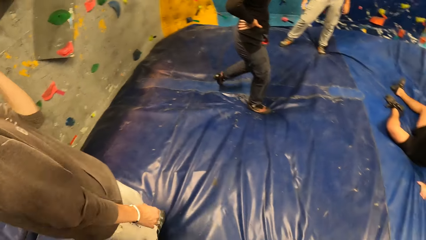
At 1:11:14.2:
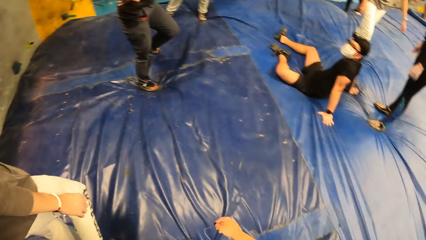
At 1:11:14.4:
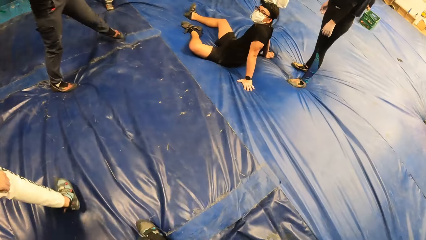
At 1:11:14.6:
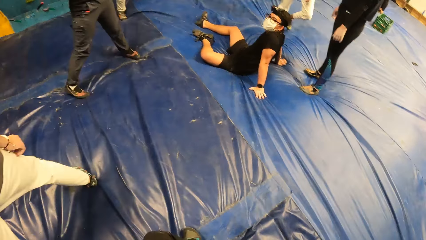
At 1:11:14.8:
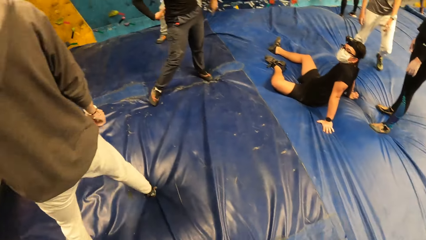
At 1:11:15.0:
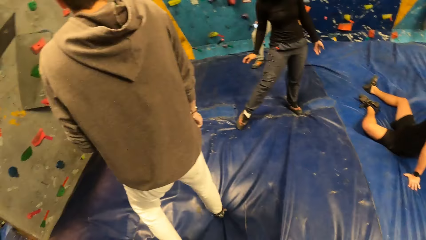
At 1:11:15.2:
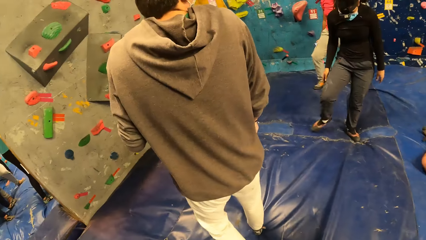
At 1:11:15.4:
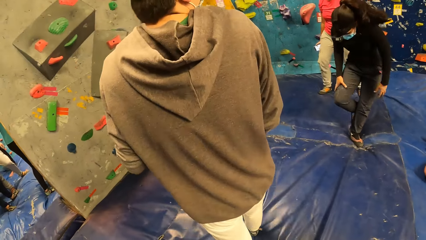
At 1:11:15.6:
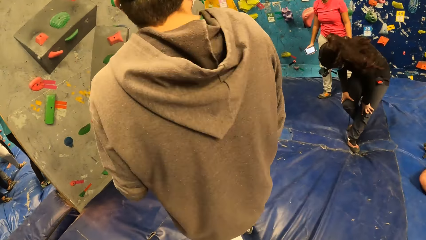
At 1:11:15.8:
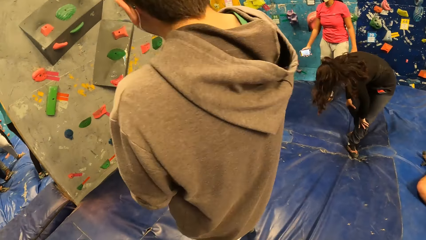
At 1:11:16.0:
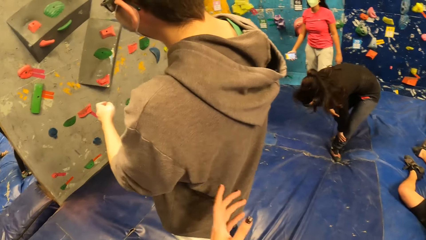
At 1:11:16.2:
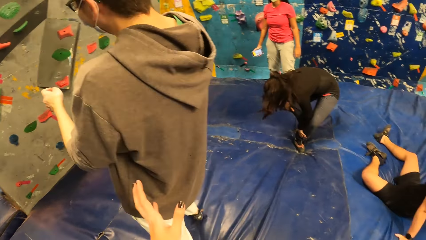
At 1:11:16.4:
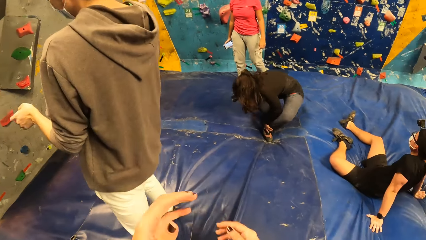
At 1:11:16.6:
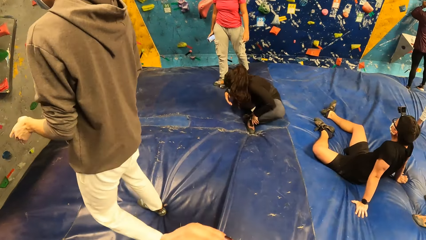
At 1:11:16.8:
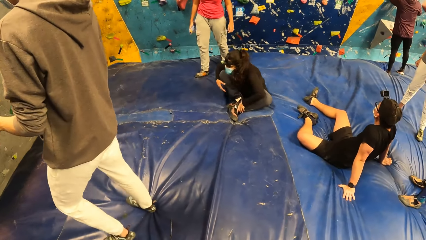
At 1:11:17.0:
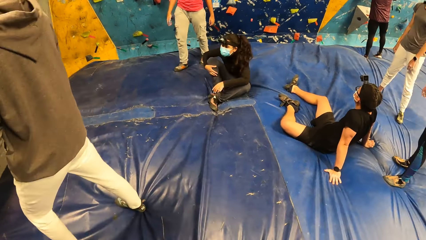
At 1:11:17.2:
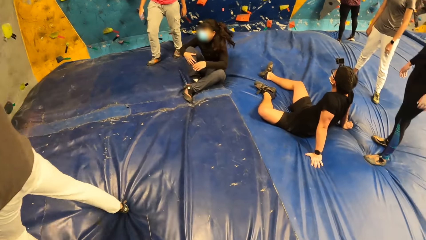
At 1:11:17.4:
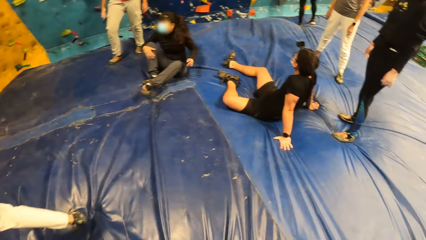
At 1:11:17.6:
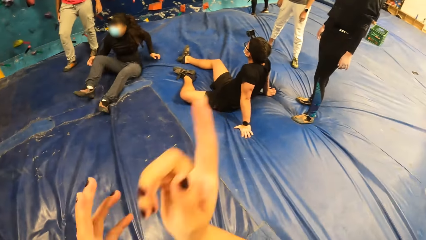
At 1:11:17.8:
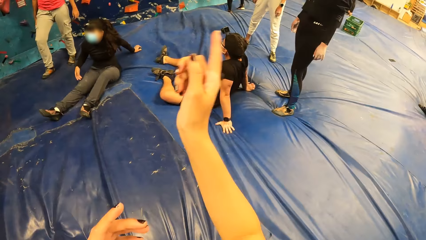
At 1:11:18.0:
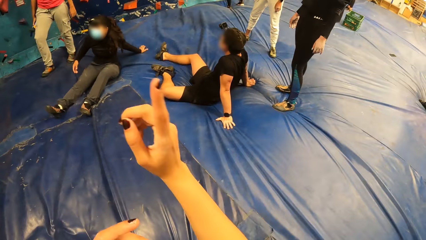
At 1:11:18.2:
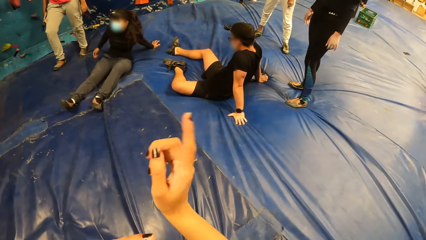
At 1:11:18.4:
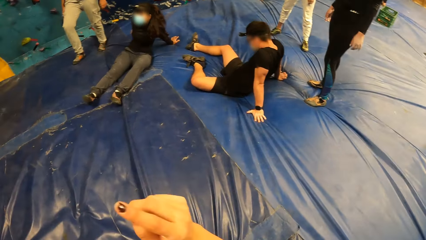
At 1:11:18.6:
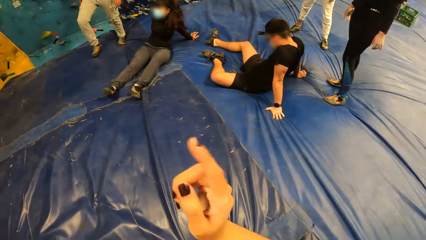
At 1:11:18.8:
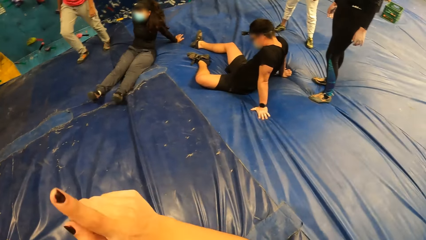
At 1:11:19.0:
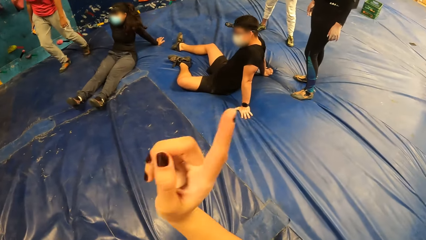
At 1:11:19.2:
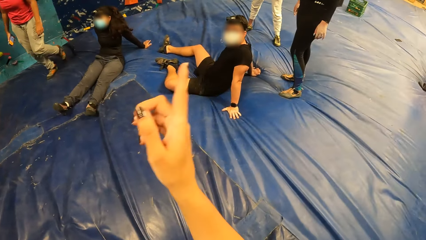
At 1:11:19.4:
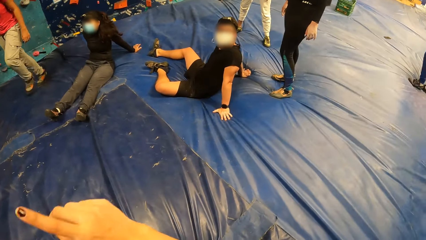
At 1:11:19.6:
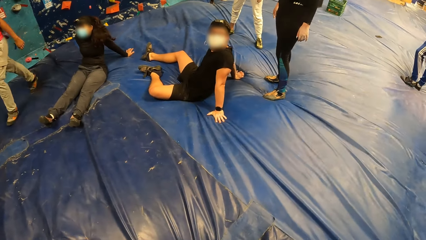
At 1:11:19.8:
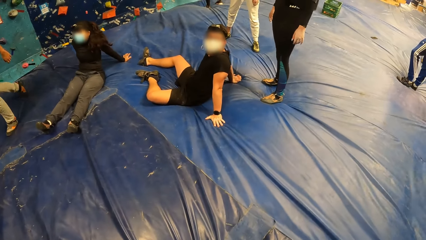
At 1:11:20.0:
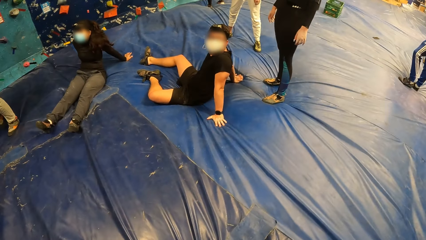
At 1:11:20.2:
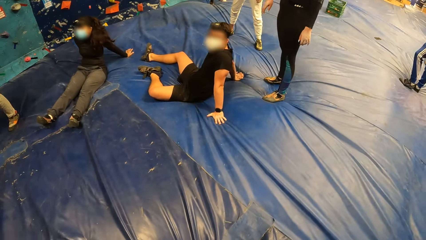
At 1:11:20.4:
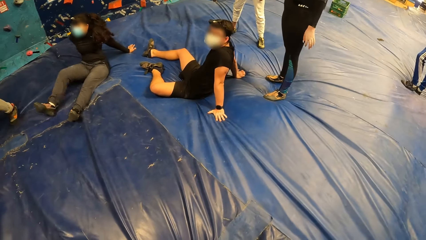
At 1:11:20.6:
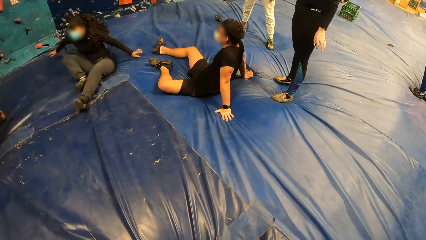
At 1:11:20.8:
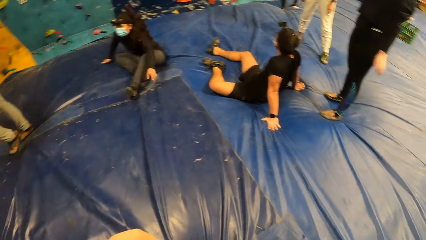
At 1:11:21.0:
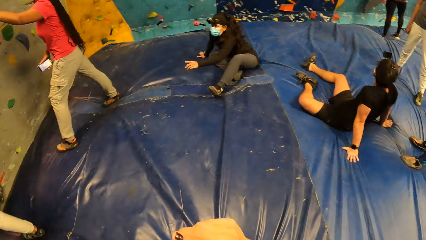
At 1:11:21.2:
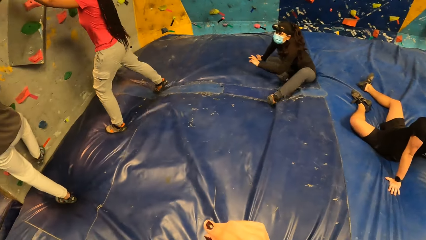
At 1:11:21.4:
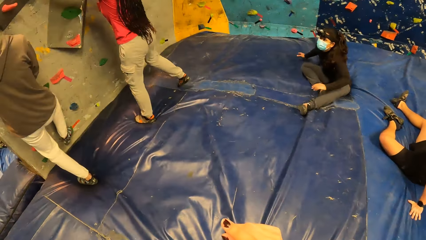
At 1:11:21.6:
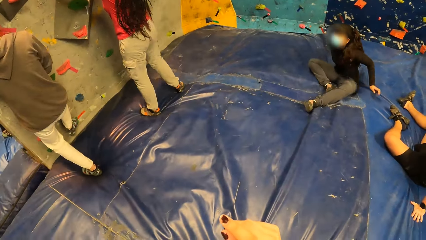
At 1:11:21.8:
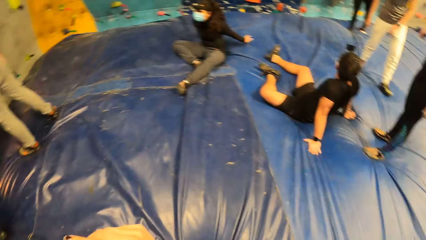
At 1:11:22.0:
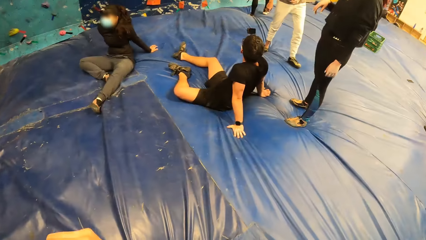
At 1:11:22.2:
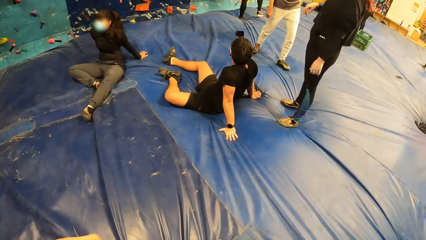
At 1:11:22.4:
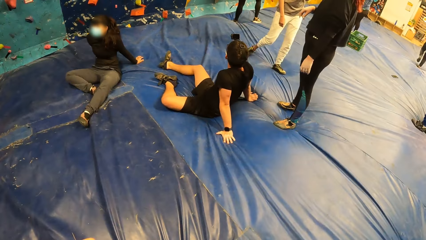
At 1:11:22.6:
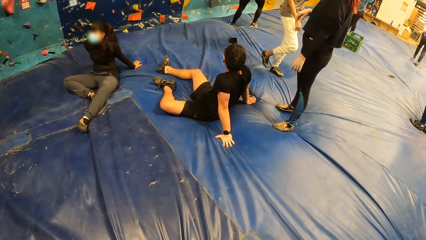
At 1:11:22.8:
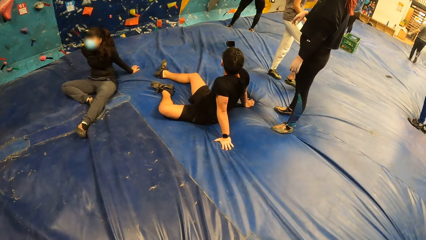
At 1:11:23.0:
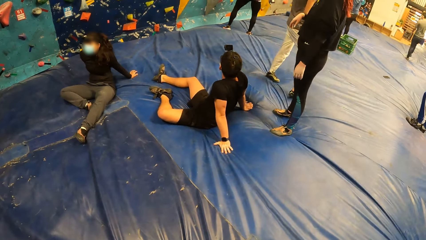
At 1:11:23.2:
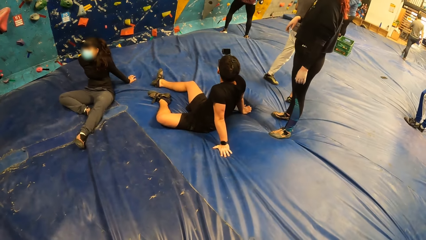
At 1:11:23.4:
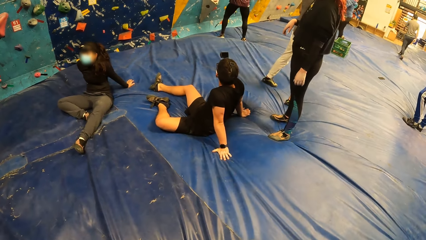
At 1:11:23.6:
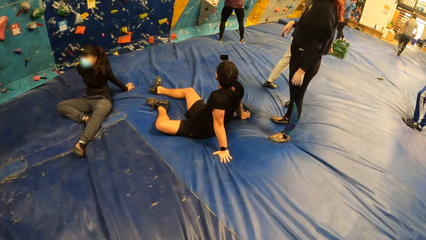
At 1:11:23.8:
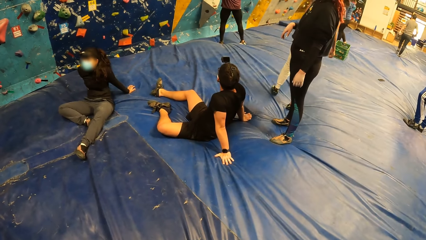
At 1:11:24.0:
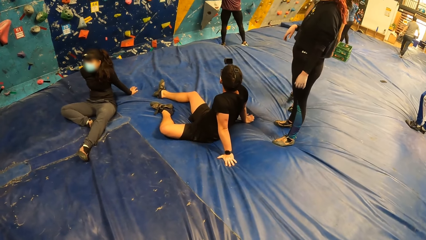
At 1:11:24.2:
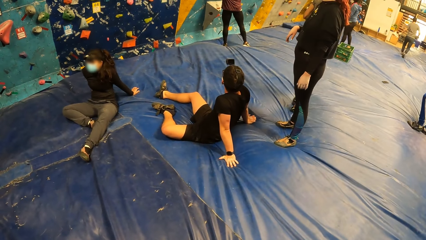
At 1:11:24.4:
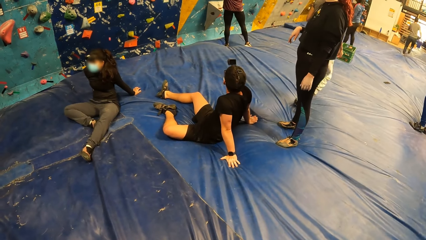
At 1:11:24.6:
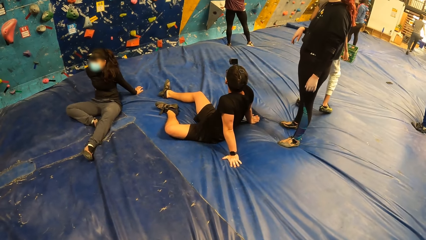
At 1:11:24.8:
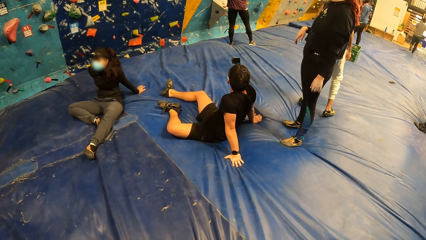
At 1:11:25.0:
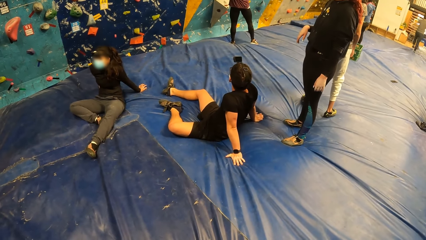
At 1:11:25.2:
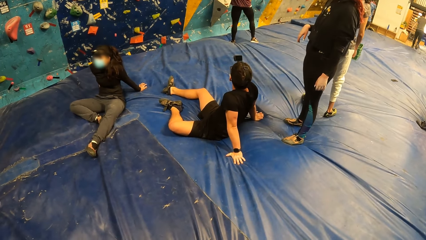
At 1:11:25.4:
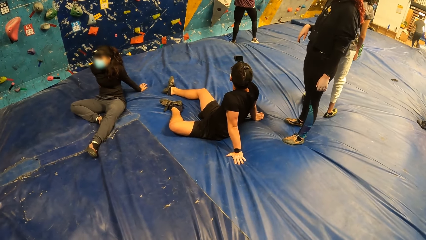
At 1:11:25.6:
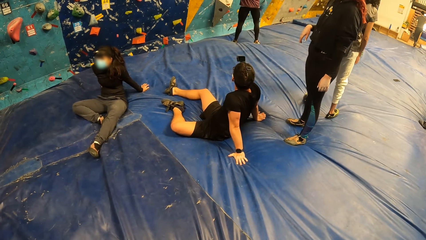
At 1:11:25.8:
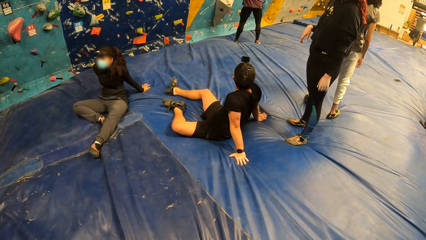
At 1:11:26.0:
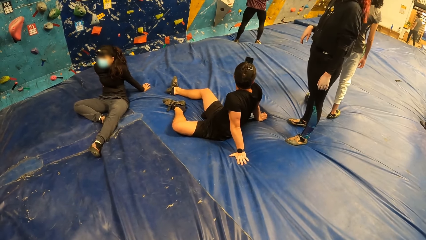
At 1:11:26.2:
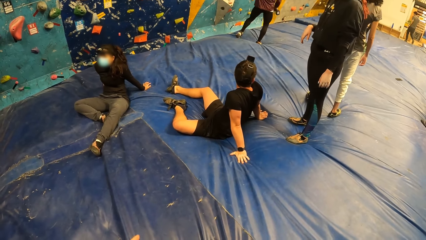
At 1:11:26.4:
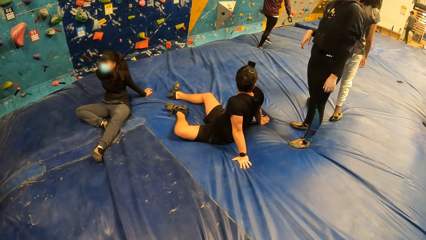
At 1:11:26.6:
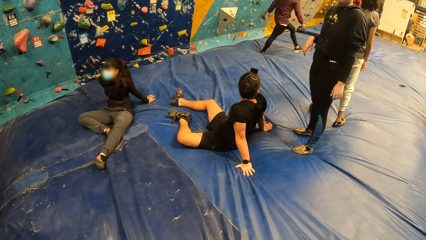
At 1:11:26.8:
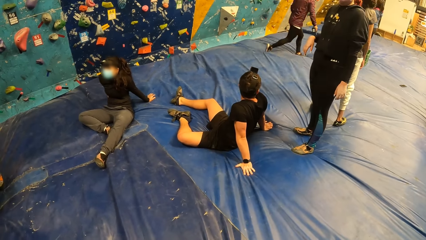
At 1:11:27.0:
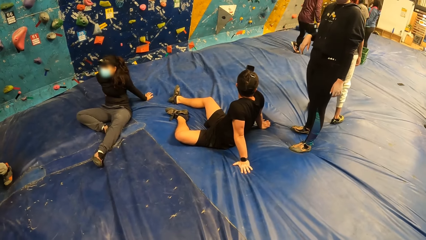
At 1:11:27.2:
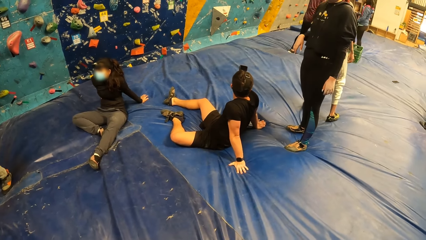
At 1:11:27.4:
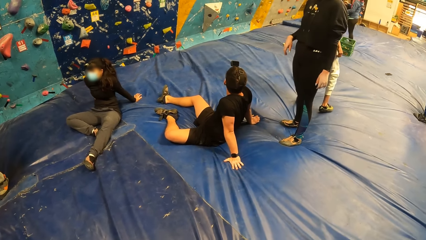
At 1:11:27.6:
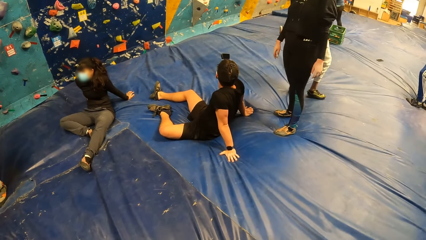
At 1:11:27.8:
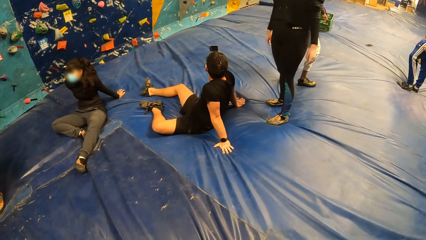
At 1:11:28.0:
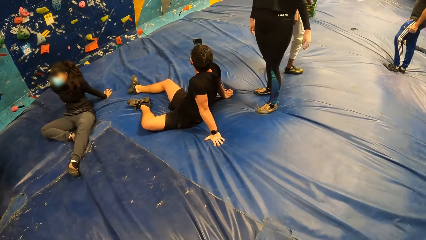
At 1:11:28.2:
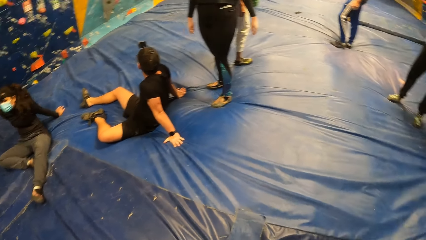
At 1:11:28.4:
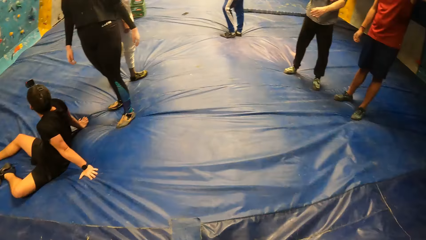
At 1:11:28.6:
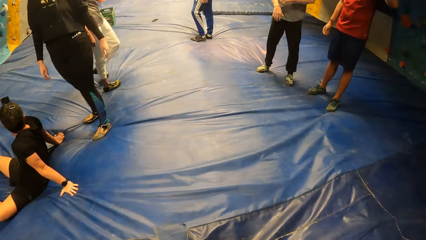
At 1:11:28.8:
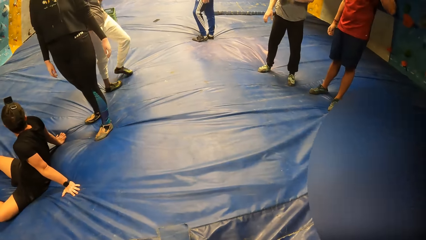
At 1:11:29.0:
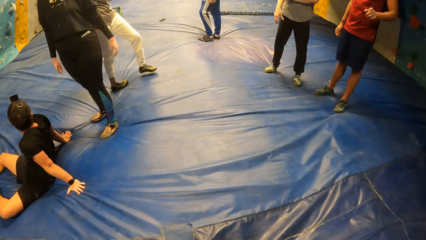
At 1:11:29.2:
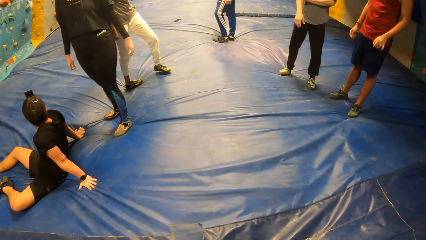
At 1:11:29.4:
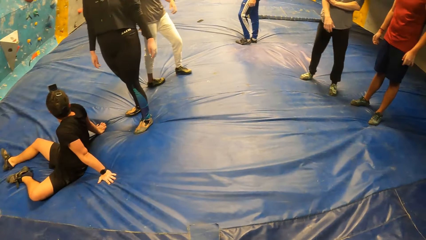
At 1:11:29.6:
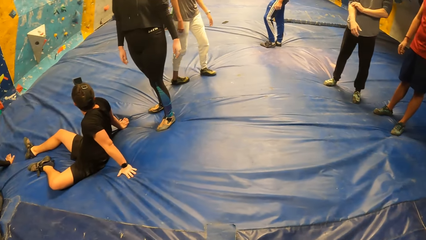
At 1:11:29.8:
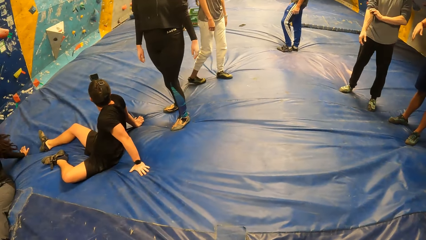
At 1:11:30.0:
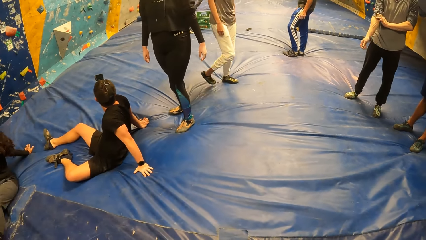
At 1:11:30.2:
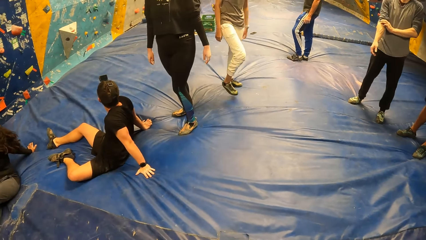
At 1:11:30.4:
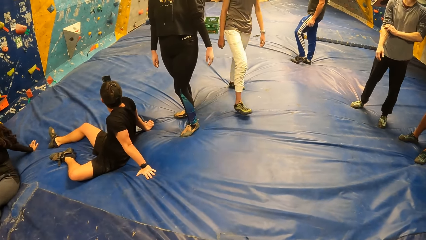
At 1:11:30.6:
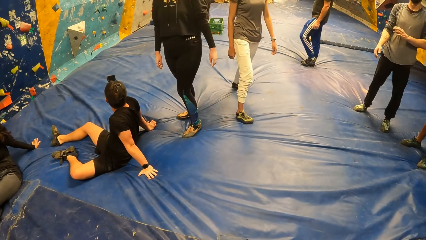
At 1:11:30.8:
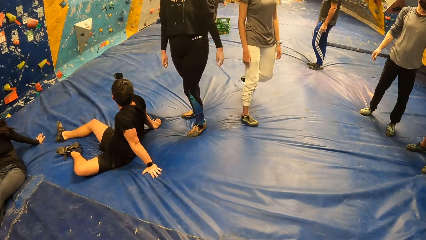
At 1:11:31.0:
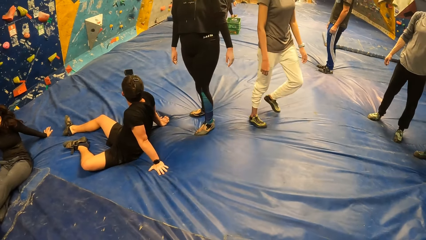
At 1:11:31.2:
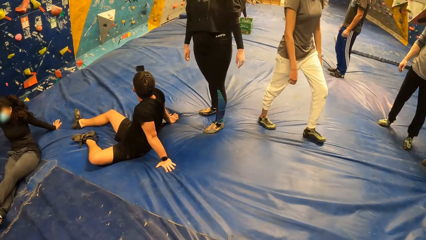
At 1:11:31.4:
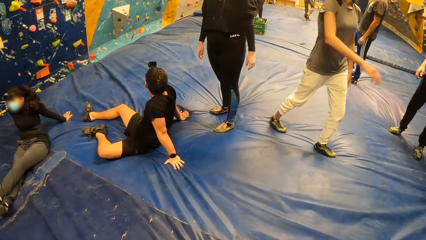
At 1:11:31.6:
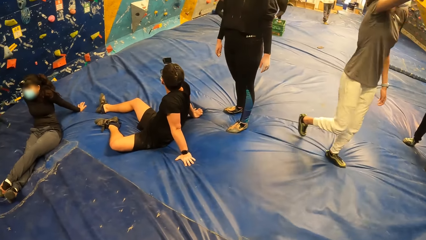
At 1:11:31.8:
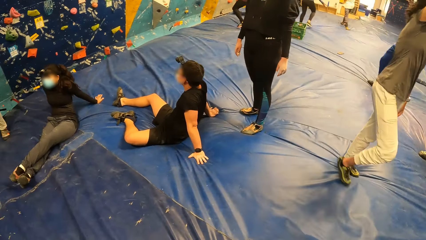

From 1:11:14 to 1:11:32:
A man walks around. A woman sits on the tarpaulin. The camera wearer moves her hands. The woman touches the wall with her hands. Another man climbs the wall. The camera wearer looks around.
